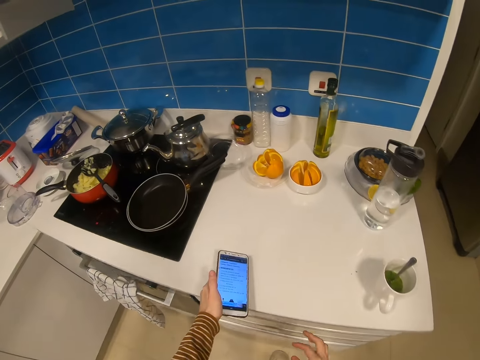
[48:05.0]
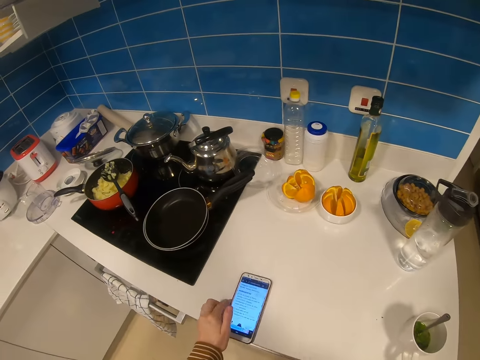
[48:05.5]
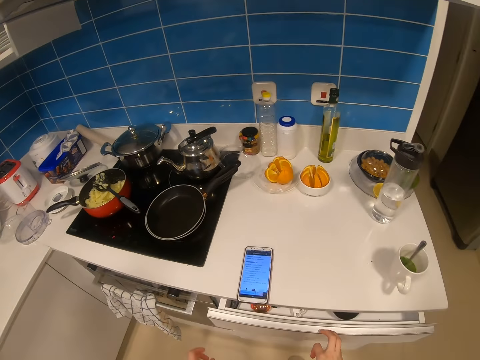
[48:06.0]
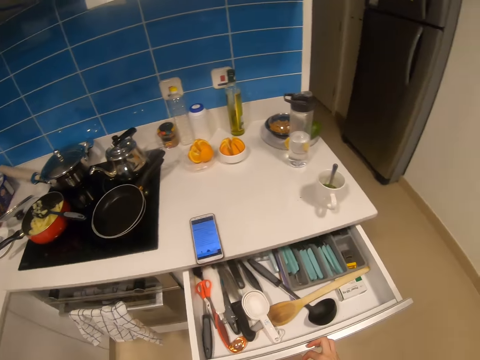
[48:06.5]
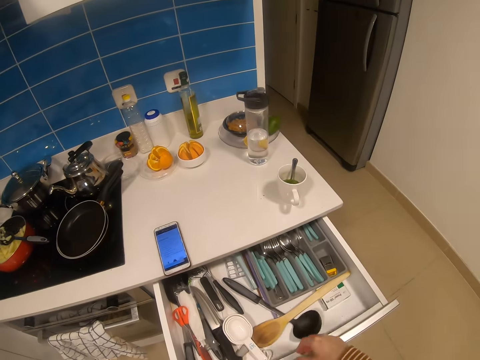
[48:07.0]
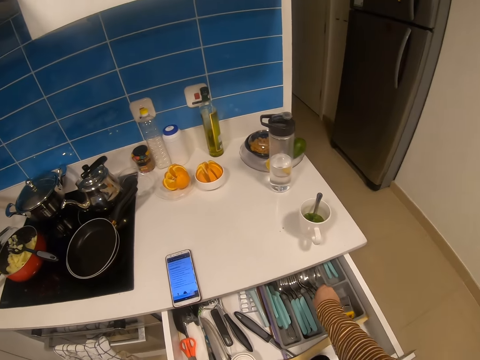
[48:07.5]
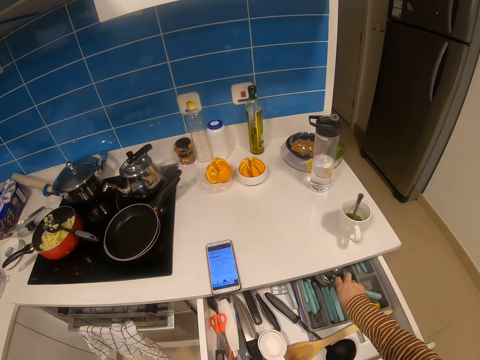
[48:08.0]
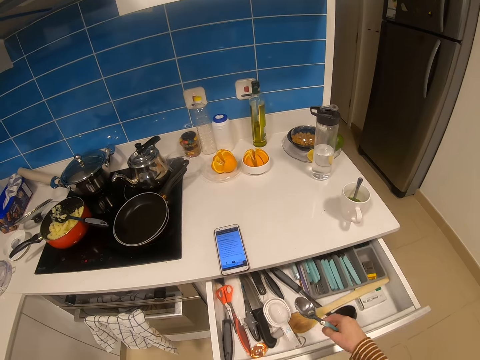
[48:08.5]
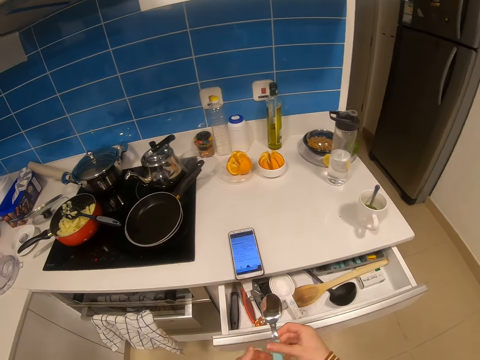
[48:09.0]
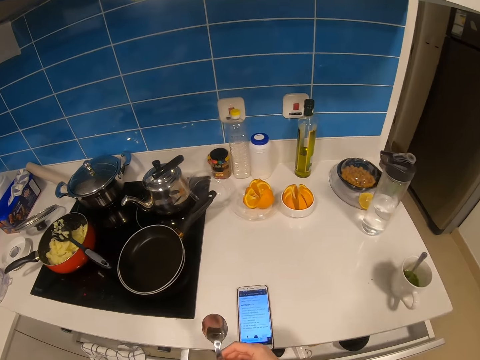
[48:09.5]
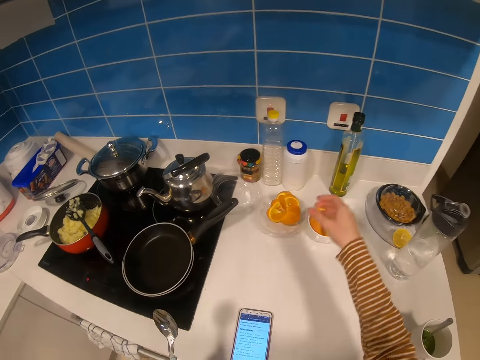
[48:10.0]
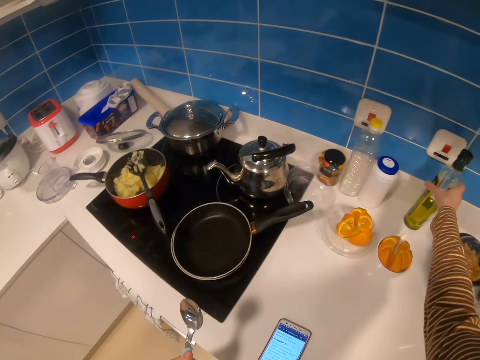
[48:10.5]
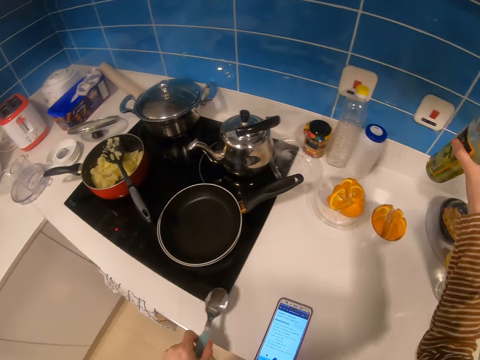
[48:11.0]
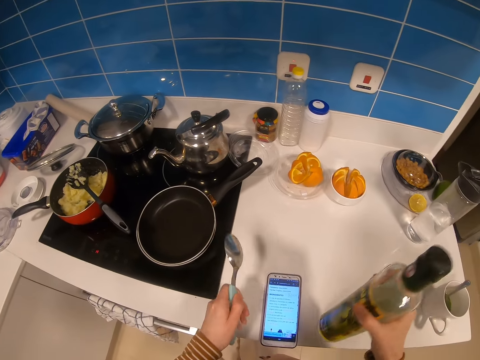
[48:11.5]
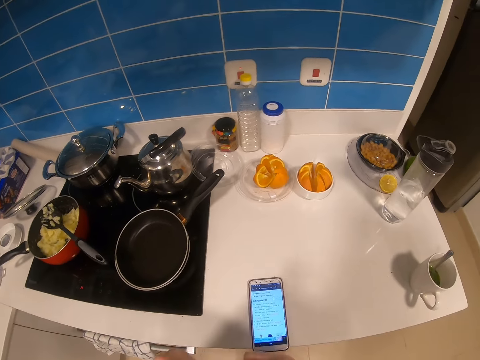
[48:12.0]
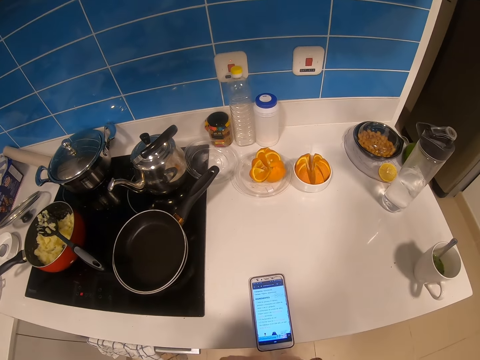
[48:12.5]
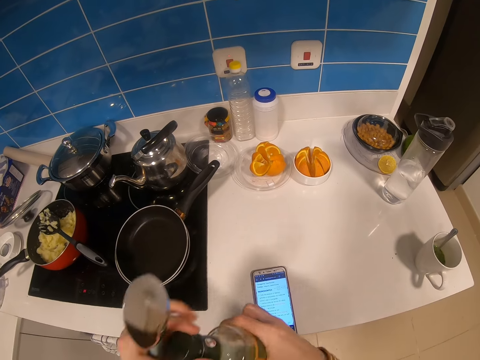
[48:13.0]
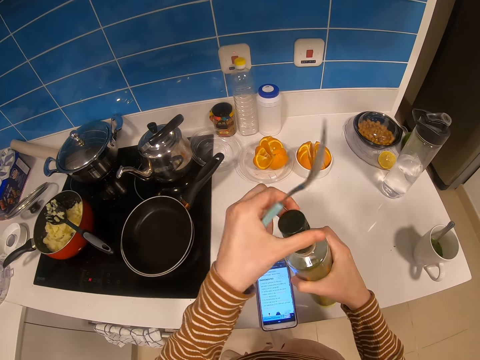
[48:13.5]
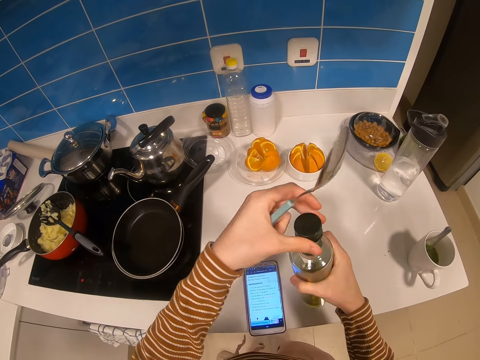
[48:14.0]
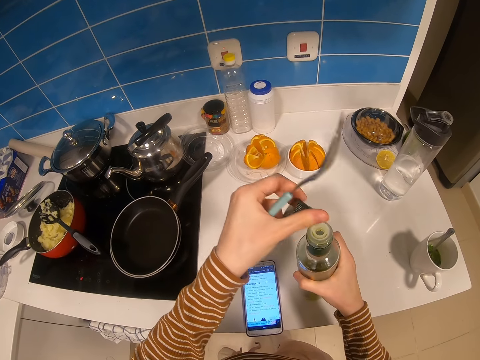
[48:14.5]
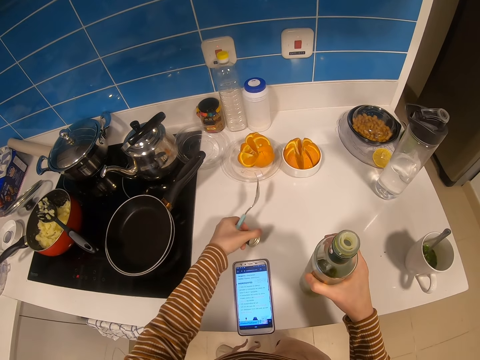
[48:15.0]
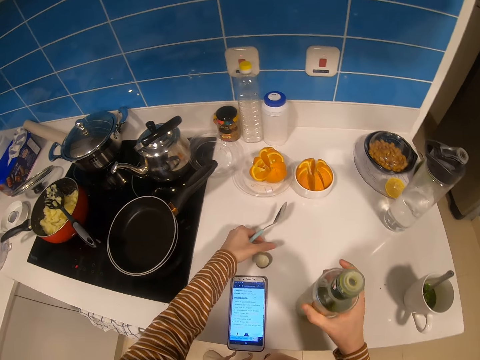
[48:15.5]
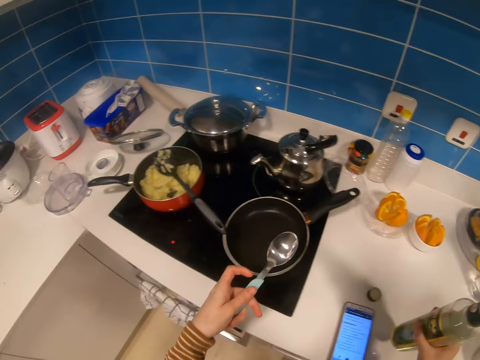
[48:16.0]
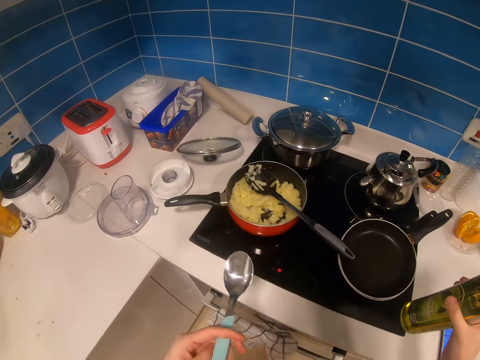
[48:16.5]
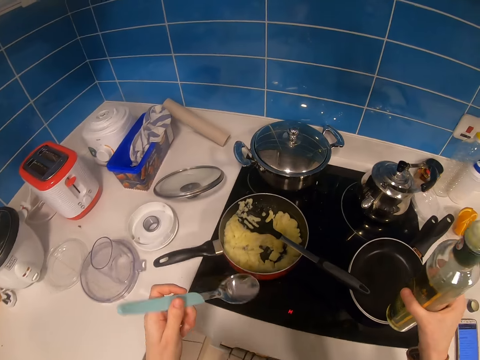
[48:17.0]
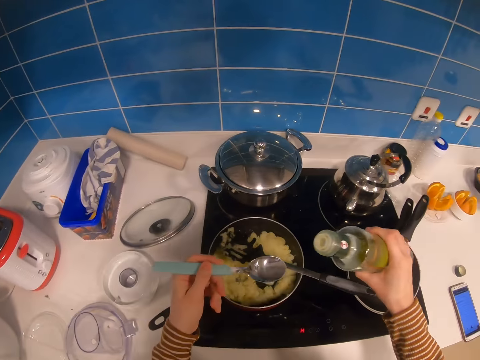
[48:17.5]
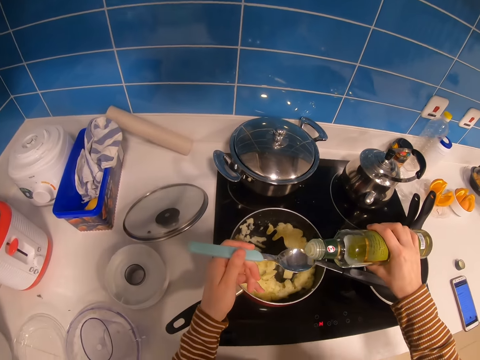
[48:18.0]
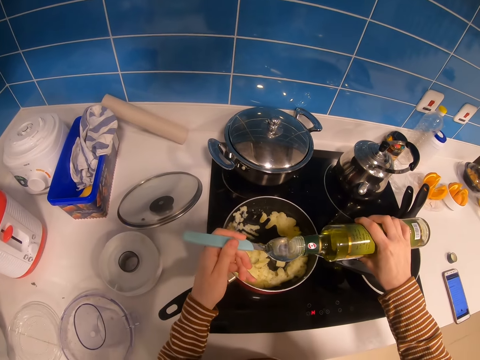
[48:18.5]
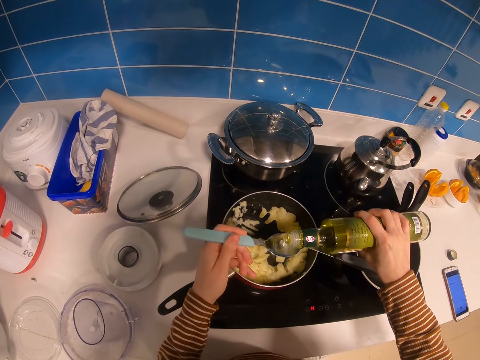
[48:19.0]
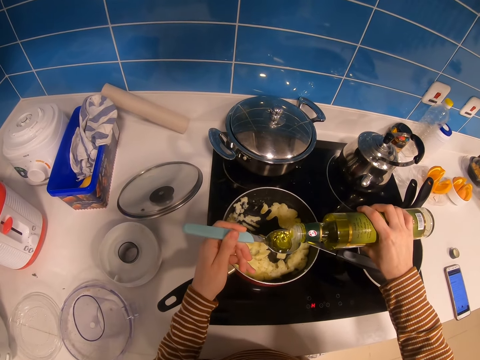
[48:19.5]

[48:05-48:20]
The camera wearer places the phone on the counter top. They open the drawer with the right hand. They pick the spoon with the right hand. They pick the oil bottle with the right hand. They open the oil bottle with the left hand. They place the lid on the table with the left hand. They move a bit. They put the oil on the spoon.

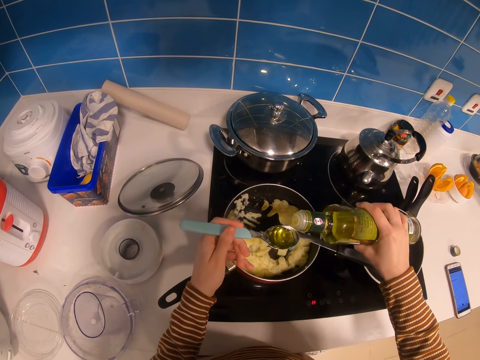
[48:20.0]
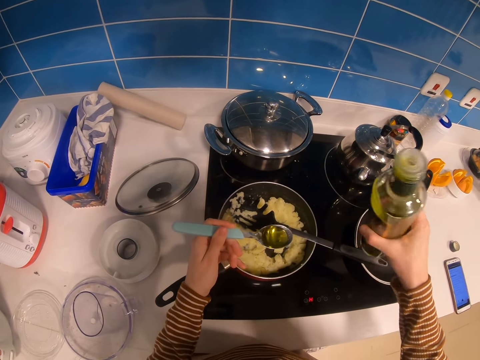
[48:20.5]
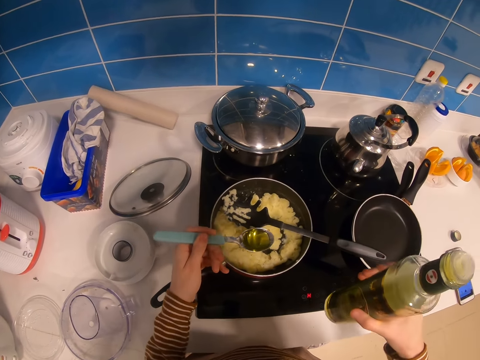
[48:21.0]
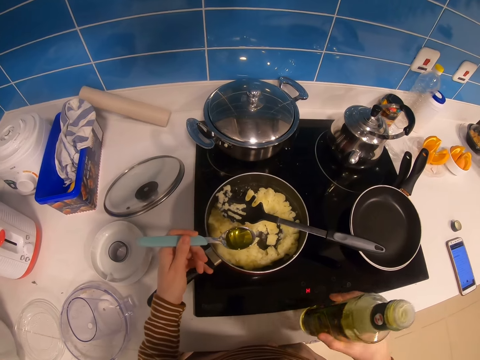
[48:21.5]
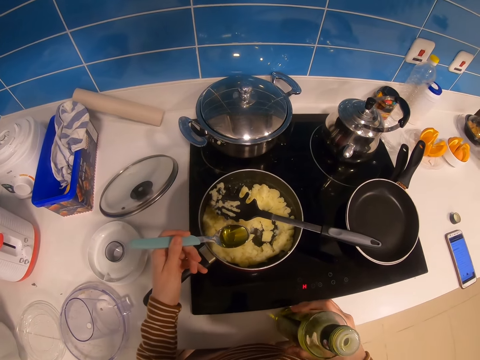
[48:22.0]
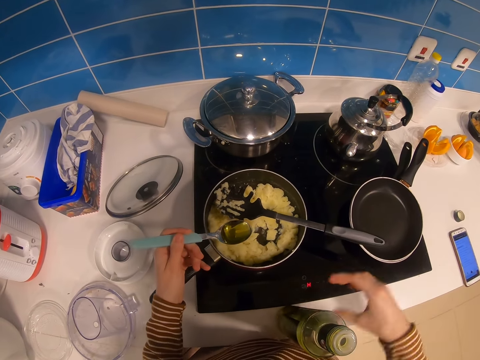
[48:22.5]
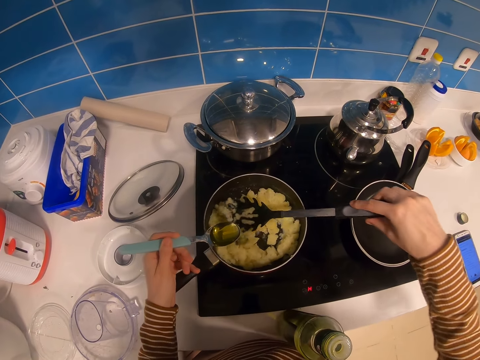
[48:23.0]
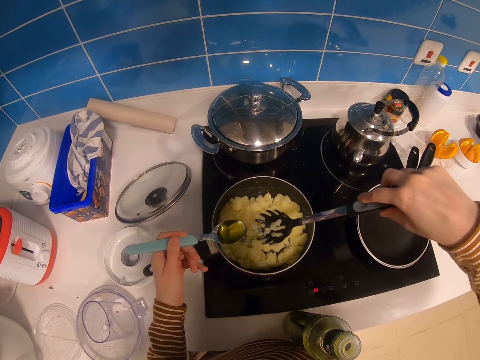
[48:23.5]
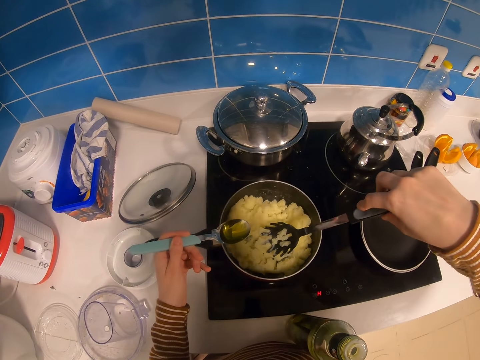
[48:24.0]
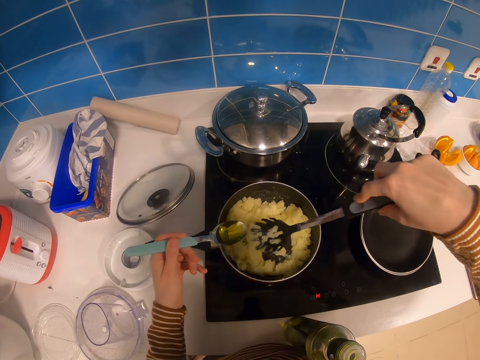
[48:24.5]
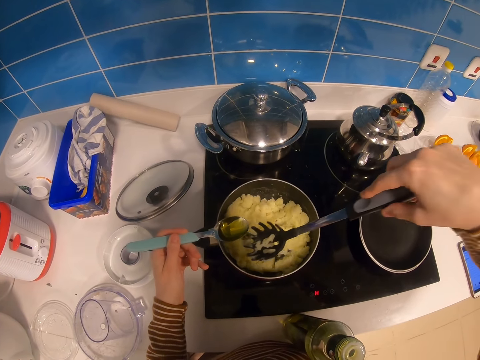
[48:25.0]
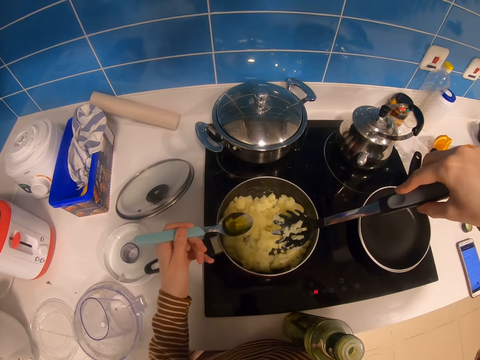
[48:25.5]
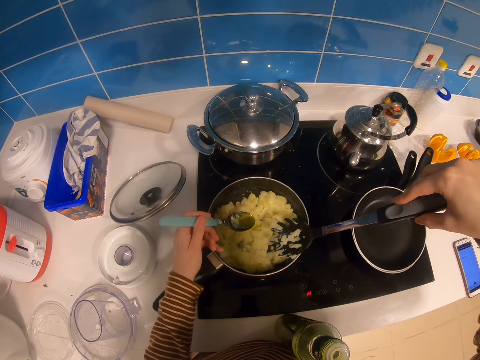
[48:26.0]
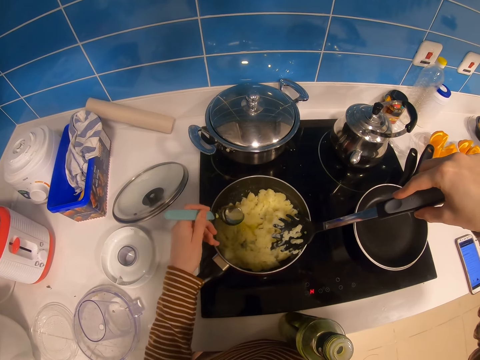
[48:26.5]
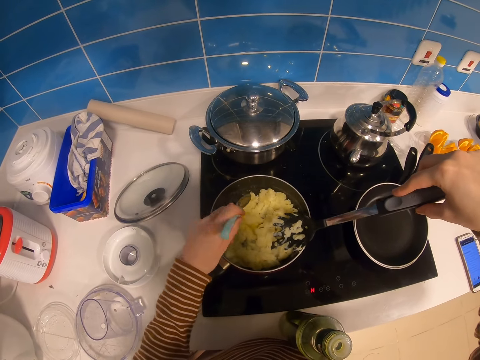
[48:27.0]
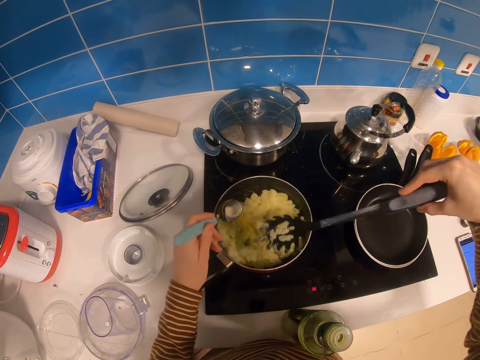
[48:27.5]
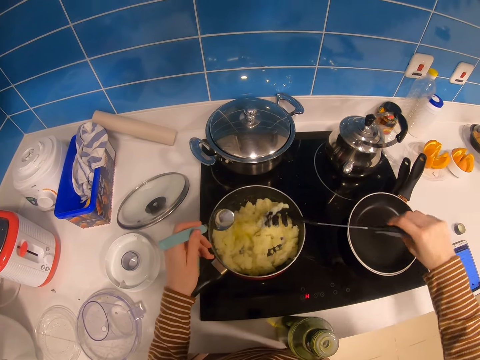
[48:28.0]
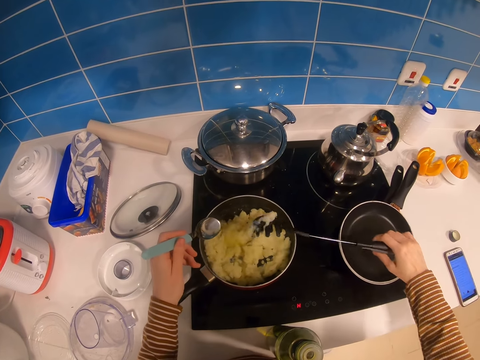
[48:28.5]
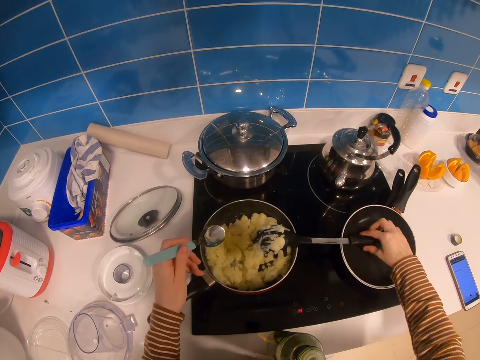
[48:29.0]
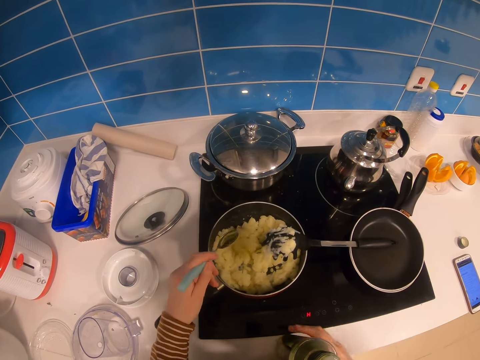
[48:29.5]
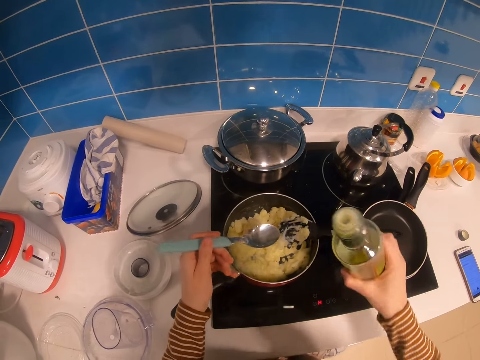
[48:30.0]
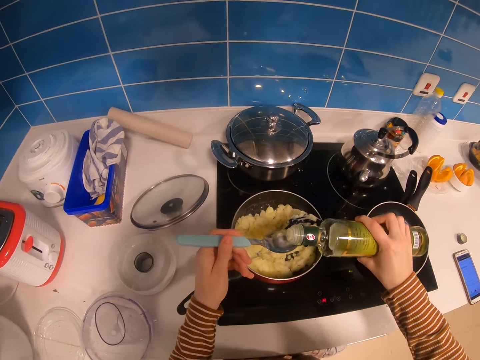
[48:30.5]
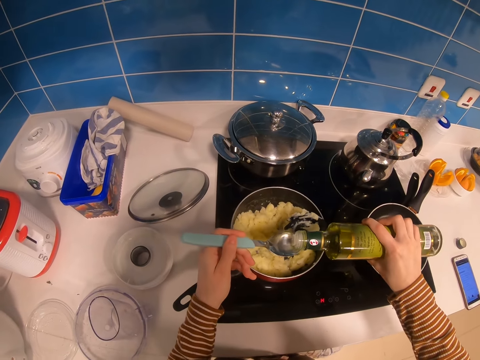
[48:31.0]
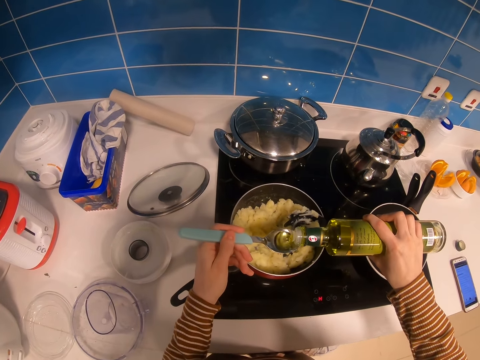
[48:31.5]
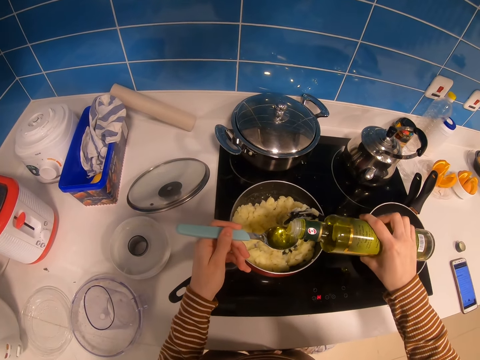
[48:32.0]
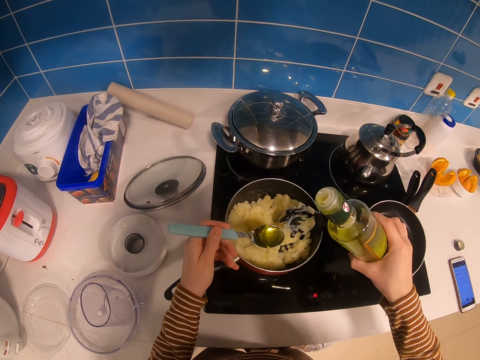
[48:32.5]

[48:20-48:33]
The camera wearer puts down the bottle. They place something in the bottle with the right hand. They grab the spaghetti spoon or smashing spoon with the right hand. They smash food in the cooking pot with the smashing spoon. They add oil in the food. They place the smashing spoon on the cooking pot. They pick the oil bottle. They put the oil on the spoon.
